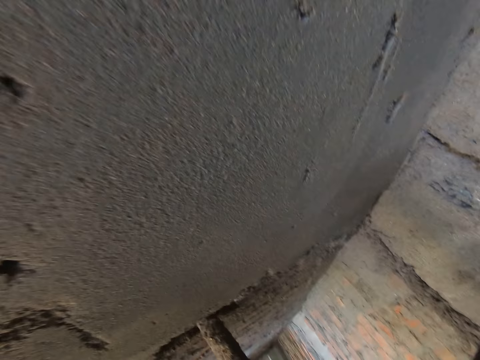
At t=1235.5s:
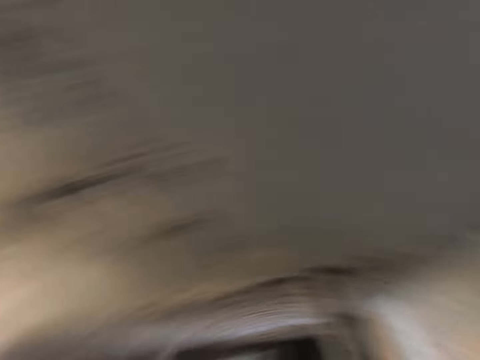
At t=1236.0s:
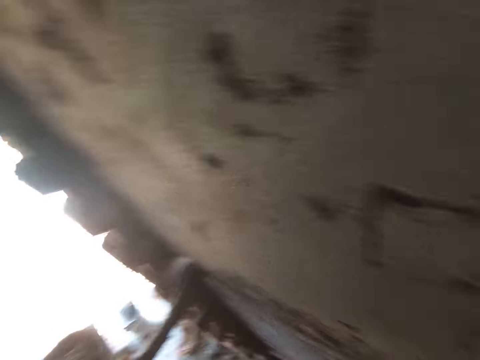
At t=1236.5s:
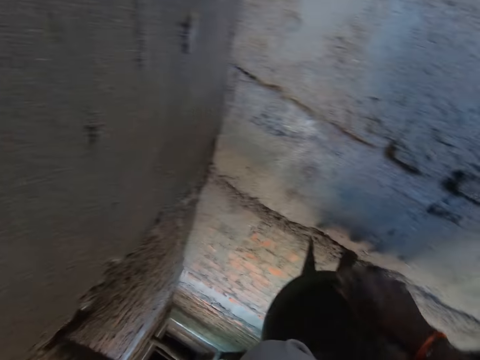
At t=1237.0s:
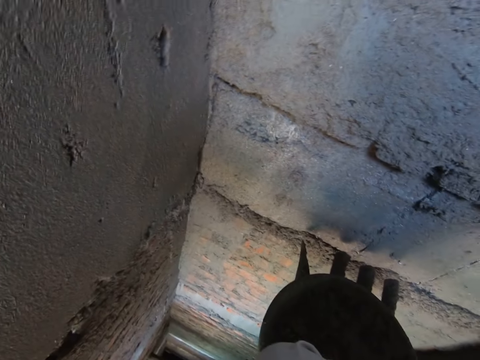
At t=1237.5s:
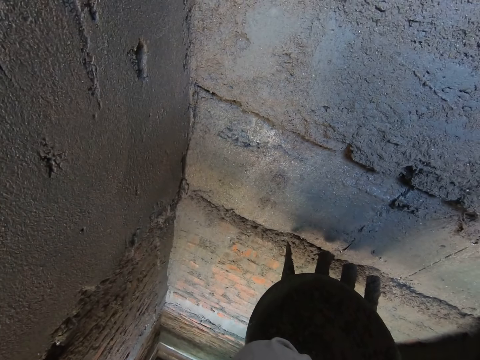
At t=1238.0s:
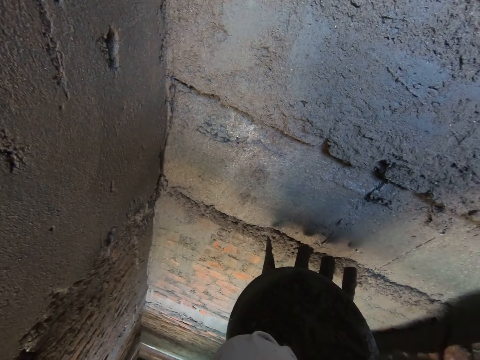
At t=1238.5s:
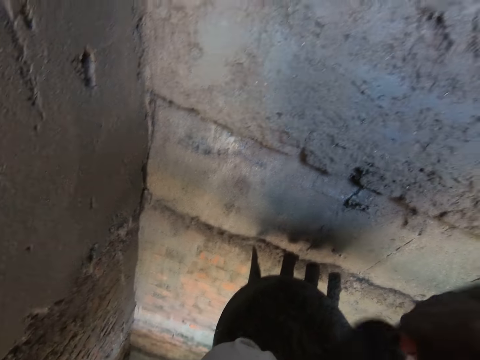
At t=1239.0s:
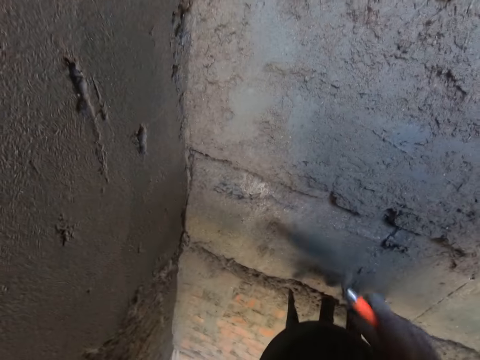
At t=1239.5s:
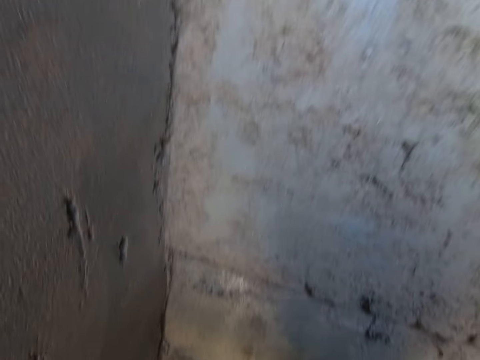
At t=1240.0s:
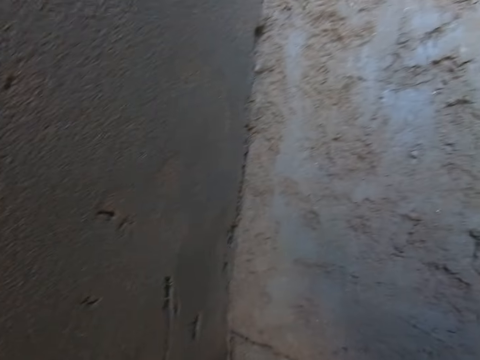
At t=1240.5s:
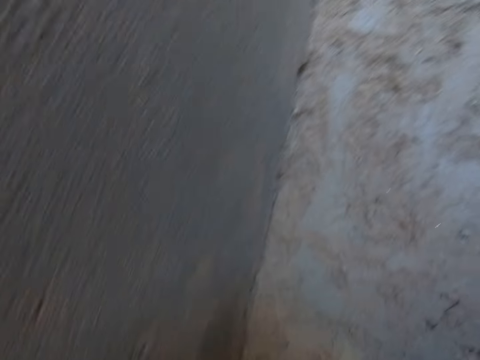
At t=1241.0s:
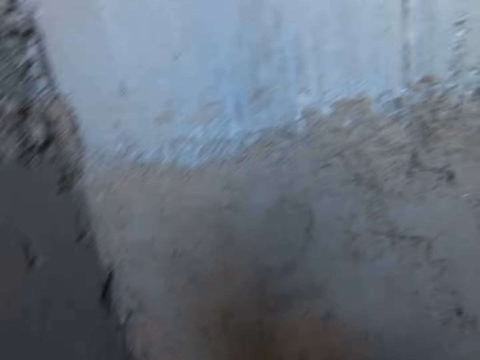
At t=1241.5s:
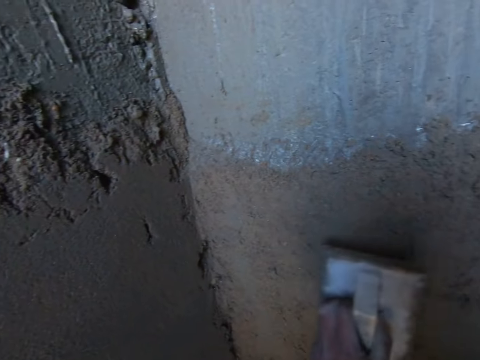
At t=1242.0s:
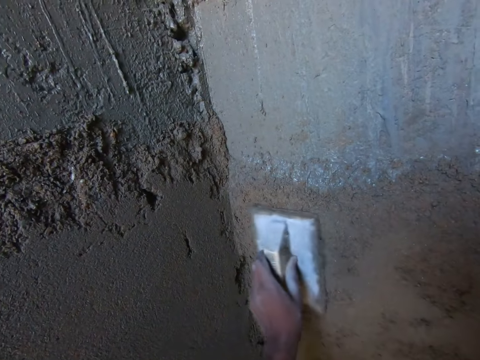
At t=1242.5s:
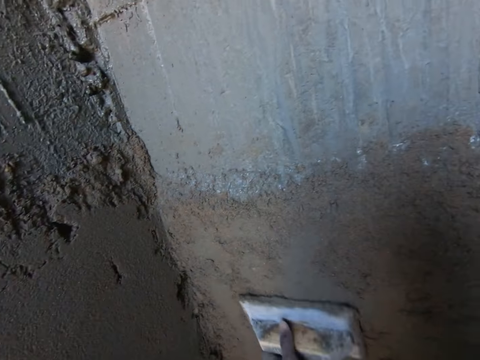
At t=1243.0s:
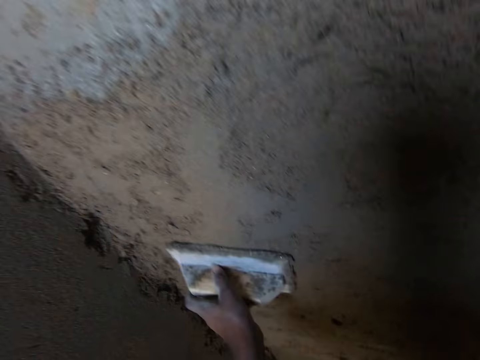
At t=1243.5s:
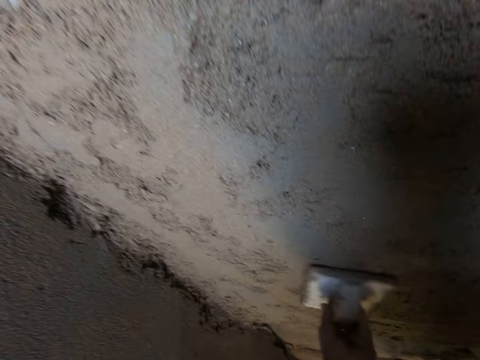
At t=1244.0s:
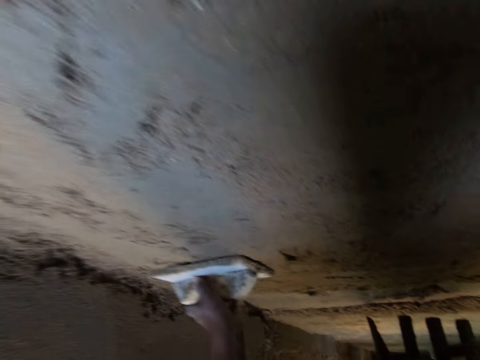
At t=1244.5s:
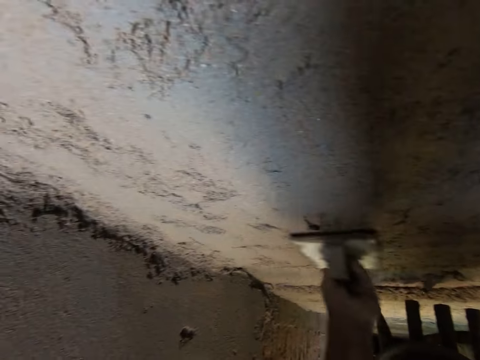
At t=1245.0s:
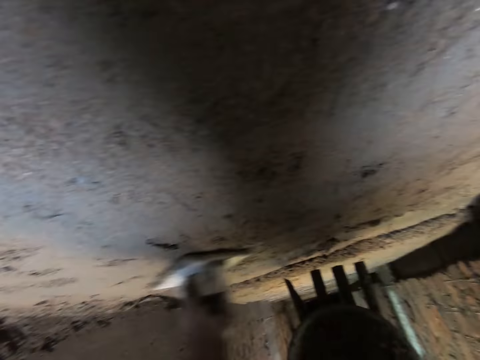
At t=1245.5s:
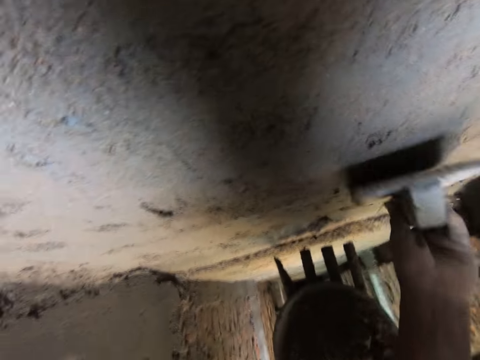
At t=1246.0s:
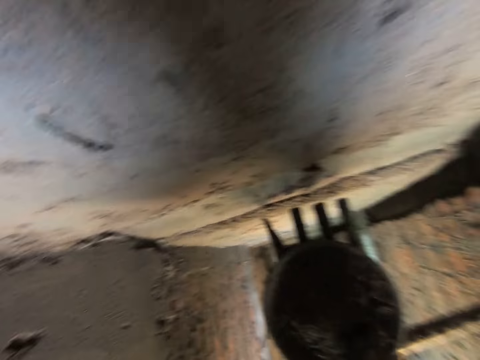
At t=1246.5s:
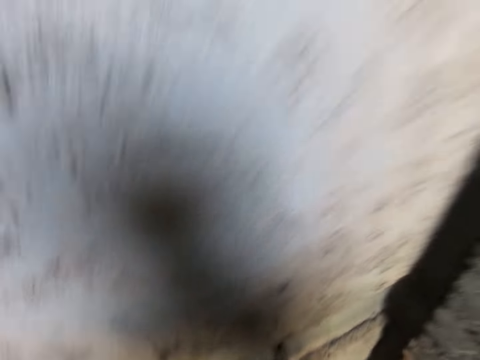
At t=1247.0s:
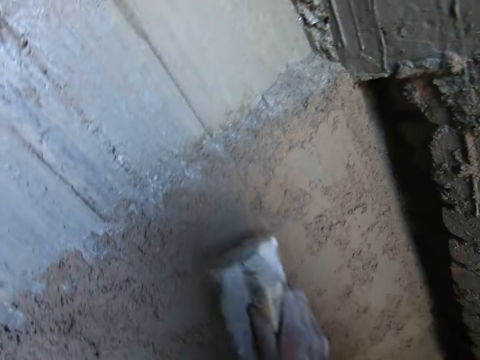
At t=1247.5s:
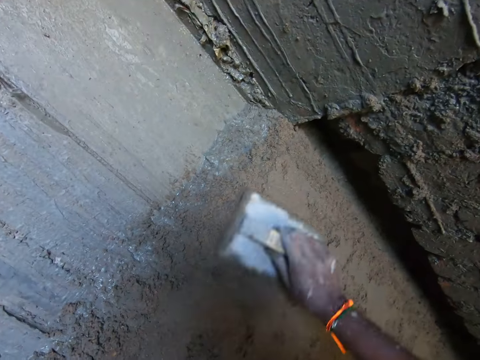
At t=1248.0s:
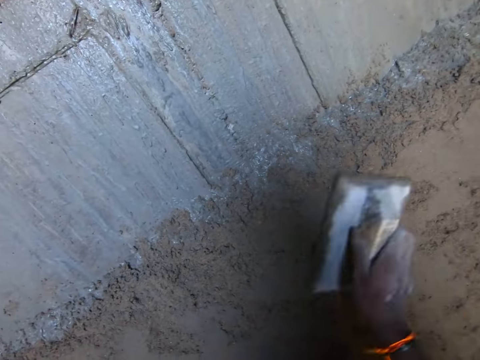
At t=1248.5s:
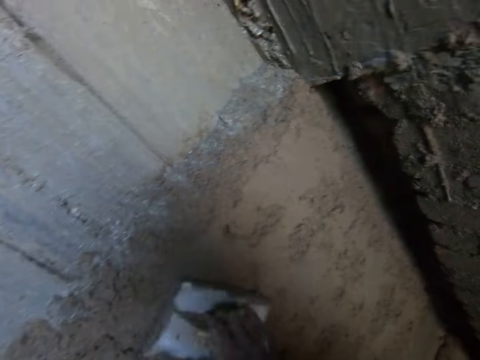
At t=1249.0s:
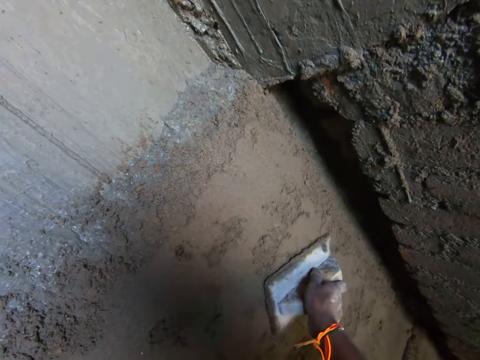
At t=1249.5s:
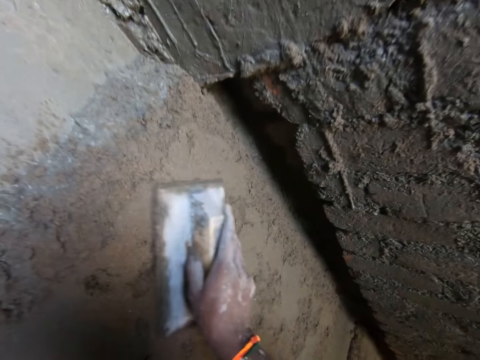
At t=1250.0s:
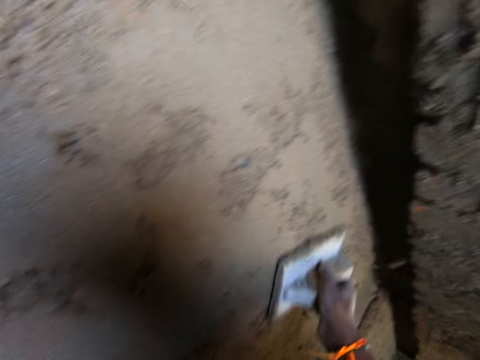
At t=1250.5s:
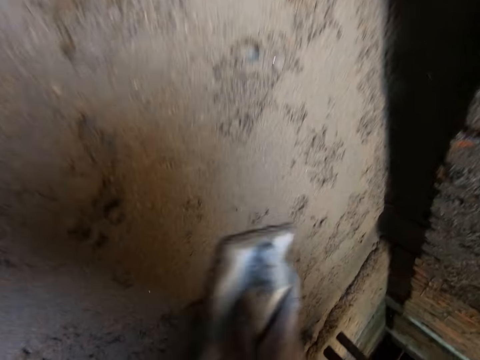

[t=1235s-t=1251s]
The camera wearer picks up a trowel from the pan with his right hand. He hits the trowel on the pan with his right hand. He smoothens the wall with the wooden float in his left hand. He smoothens the wall with the wooden float in his right hand.

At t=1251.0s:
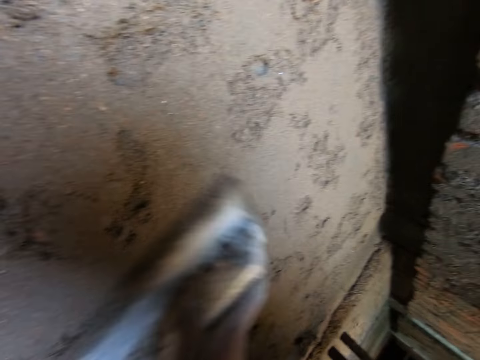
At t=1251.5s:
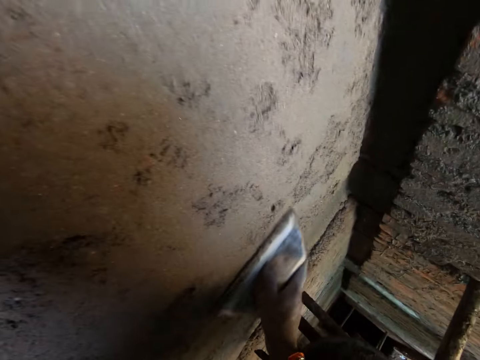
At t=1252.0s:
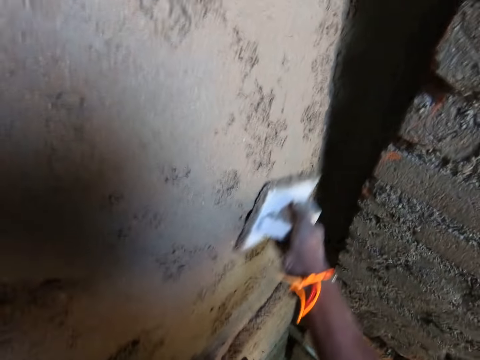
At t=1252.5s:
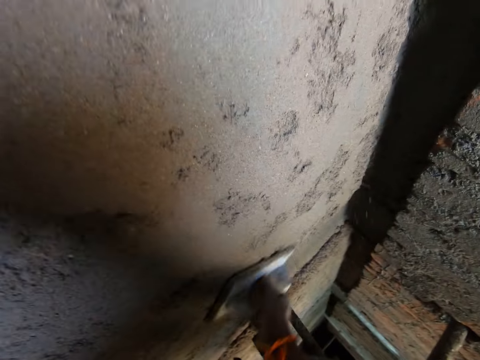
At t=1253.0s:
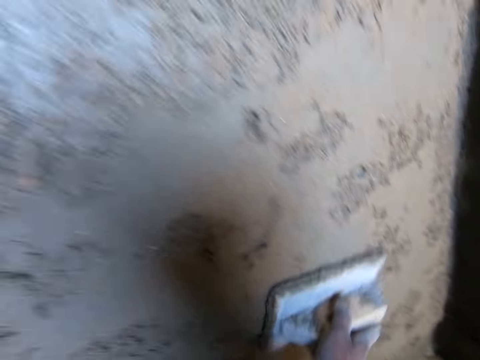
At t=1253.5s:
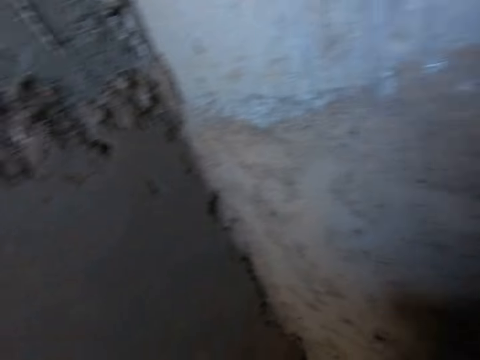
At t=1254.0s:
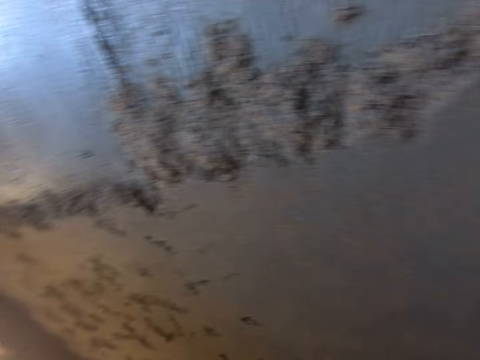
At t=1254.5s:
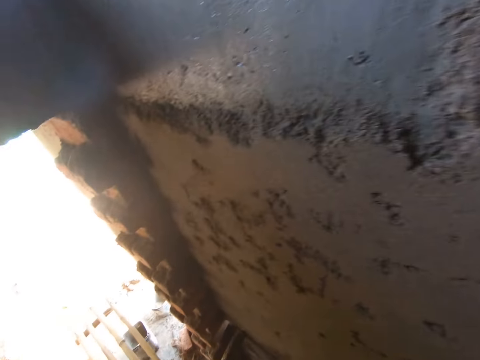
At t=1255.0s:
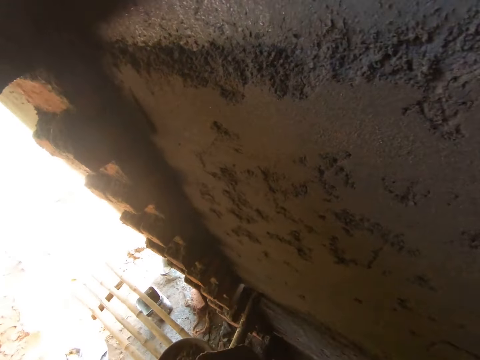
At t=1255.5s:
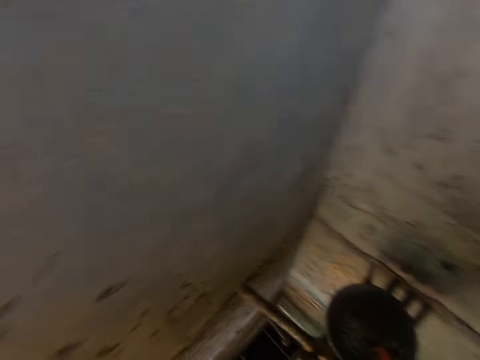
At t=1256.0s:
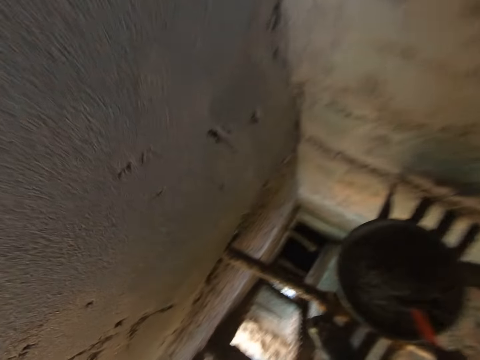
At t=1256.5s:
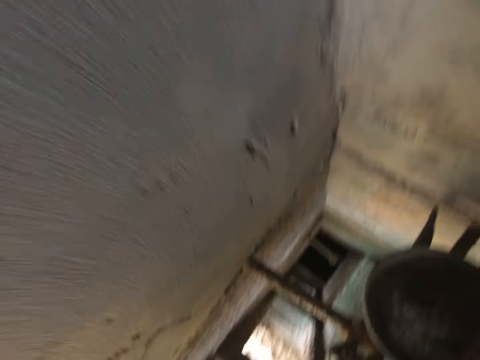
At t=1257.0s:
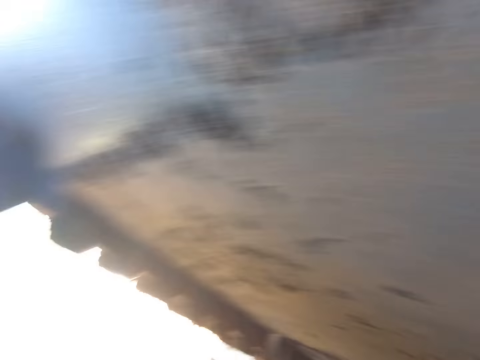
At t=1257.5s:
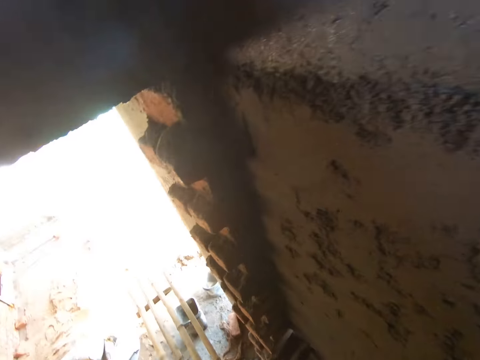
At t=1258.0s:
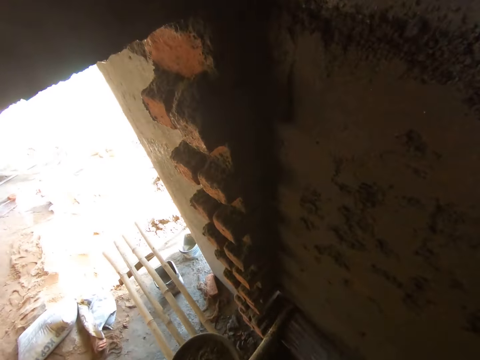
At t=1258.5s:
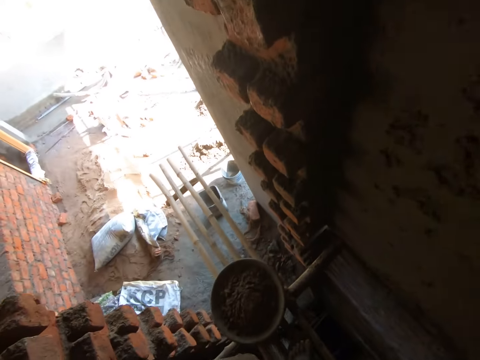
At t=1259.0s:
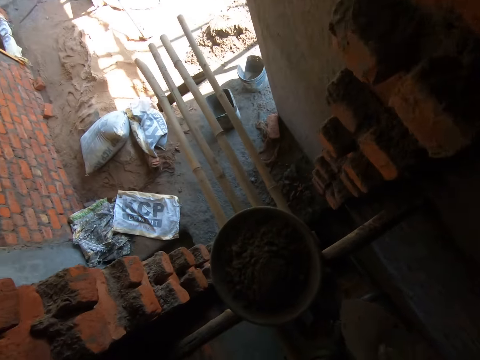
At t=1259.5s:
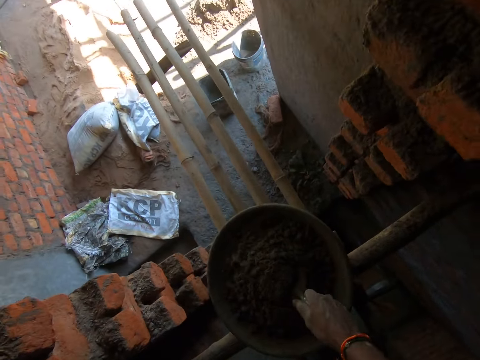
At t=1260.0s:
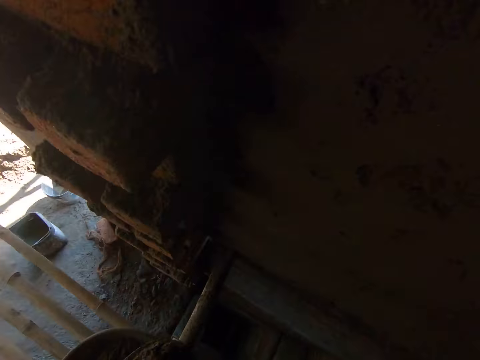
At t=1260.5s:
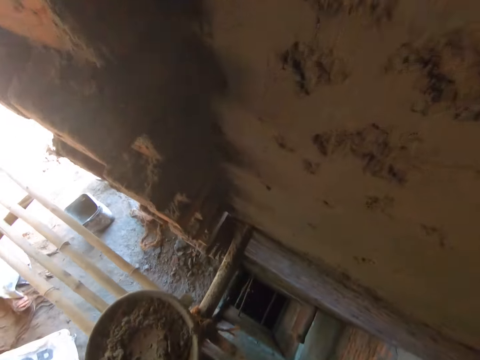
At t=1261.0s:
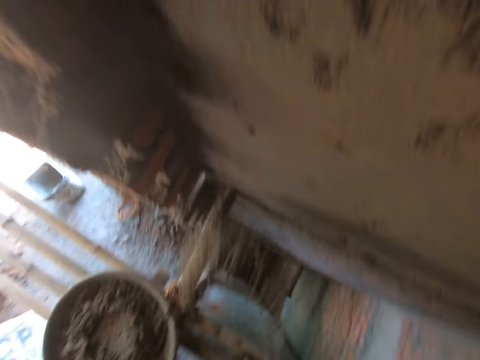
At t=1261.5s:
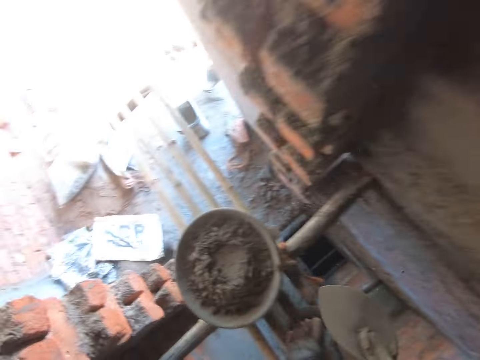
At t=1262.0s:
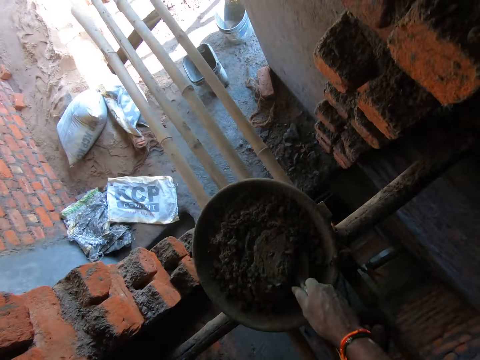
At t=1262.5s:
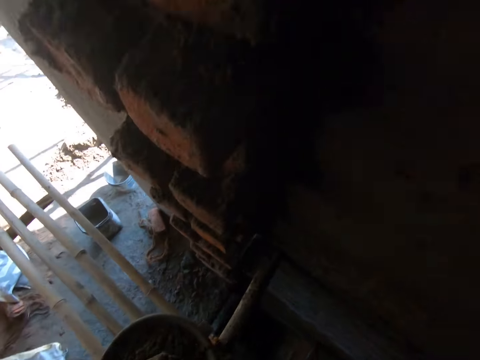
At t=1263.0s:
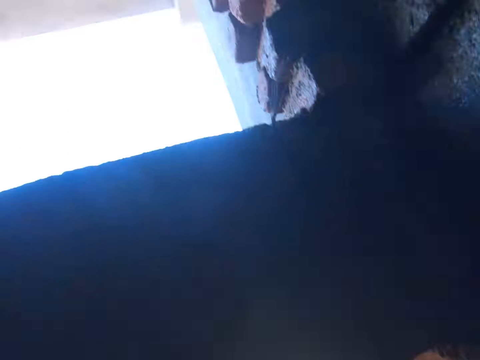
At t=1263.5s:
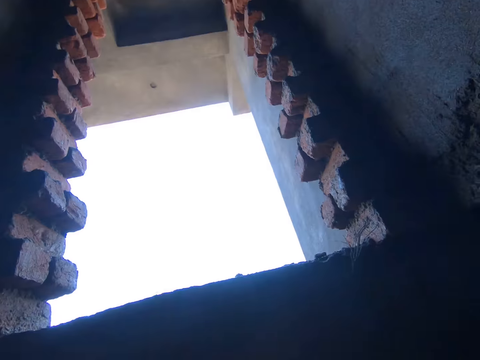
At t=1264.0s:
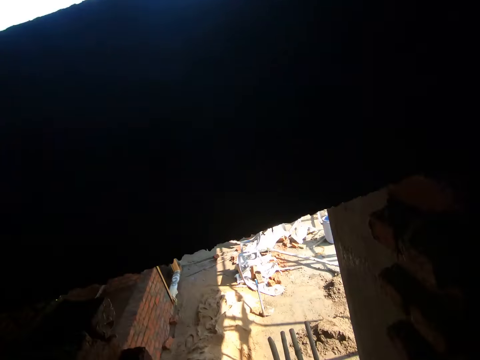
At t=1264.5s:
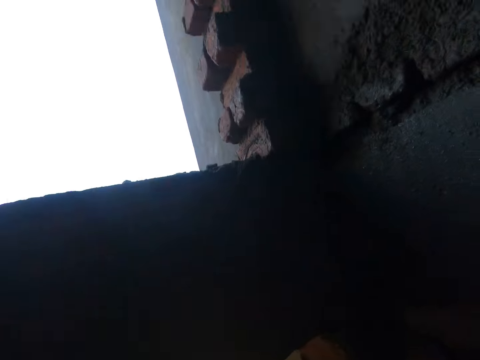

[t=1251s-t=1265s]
The camera wearer looks around. He scoops concrete mix from the pan with the trowel in his right hand. He throws the concrete mix on the wall with the trowel in his right hand. A woman interacts with the camera wearer. The camera wearer scoops the concrete mix from the pan with the trowel in his right hand.
